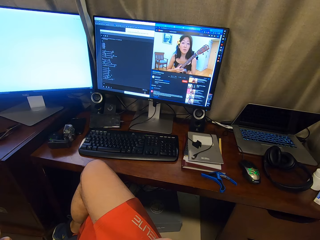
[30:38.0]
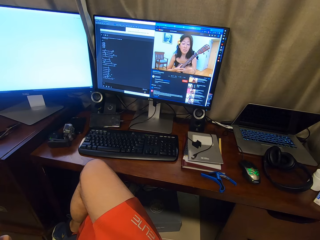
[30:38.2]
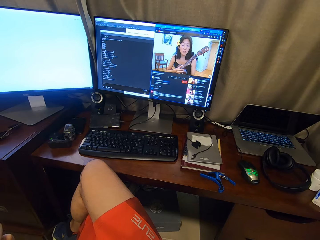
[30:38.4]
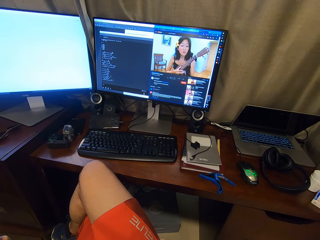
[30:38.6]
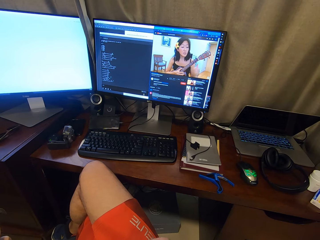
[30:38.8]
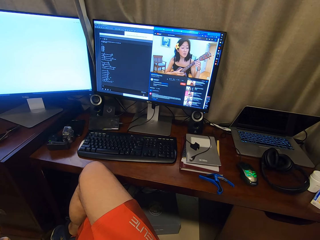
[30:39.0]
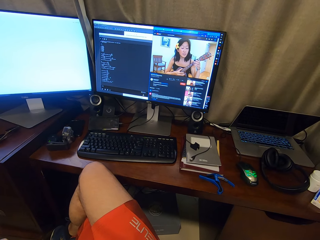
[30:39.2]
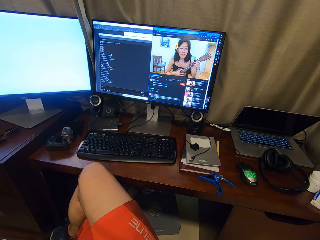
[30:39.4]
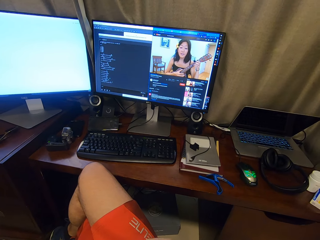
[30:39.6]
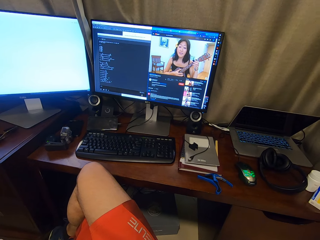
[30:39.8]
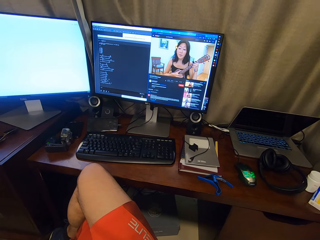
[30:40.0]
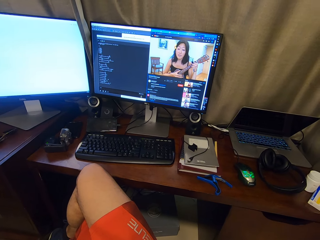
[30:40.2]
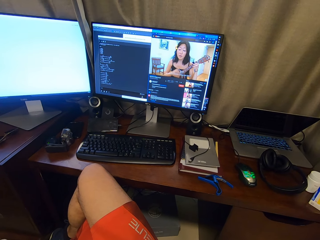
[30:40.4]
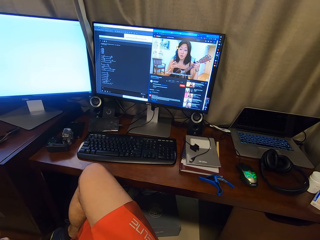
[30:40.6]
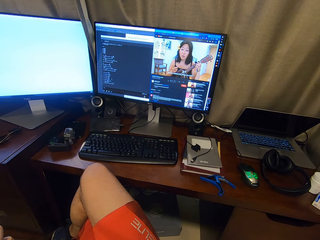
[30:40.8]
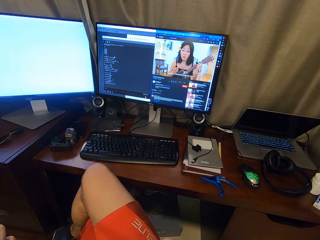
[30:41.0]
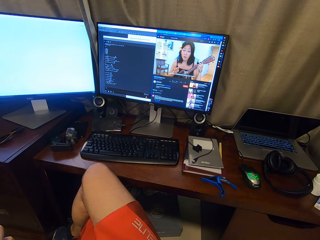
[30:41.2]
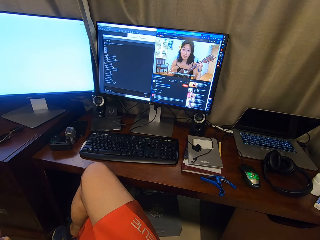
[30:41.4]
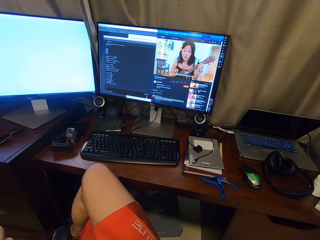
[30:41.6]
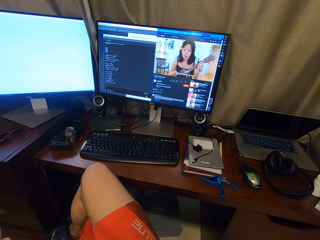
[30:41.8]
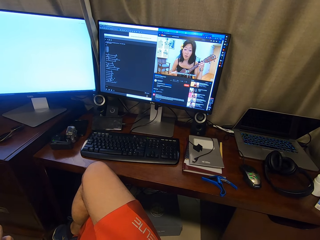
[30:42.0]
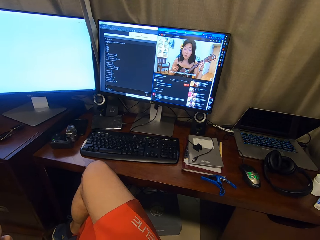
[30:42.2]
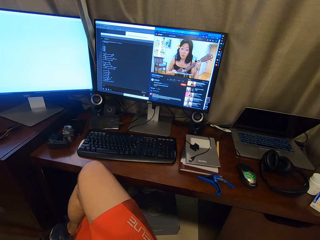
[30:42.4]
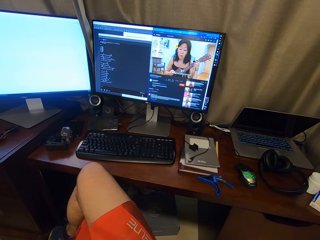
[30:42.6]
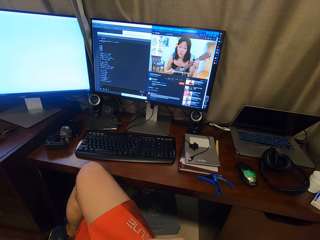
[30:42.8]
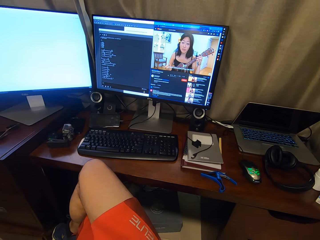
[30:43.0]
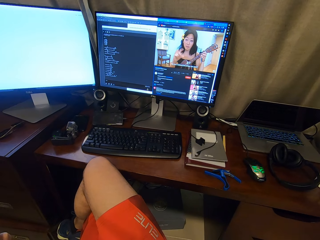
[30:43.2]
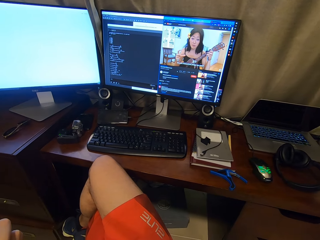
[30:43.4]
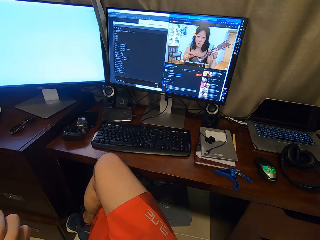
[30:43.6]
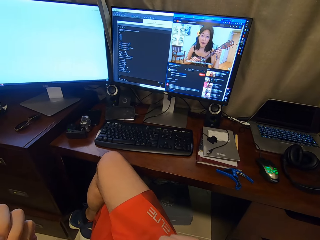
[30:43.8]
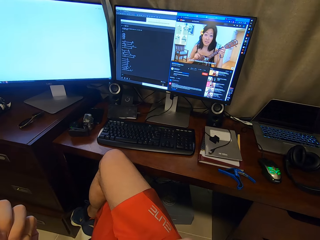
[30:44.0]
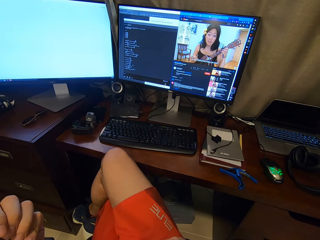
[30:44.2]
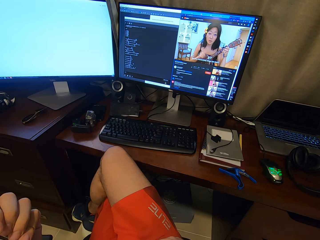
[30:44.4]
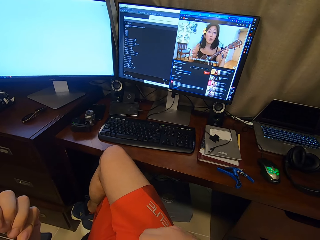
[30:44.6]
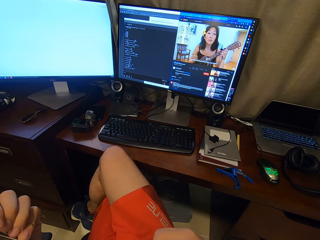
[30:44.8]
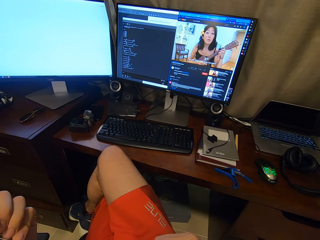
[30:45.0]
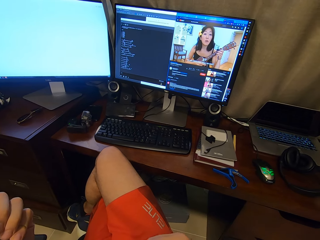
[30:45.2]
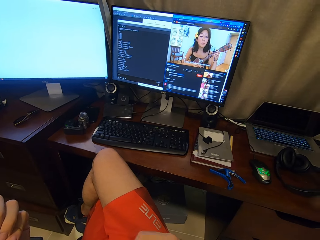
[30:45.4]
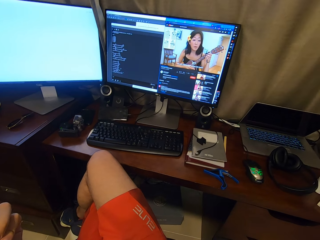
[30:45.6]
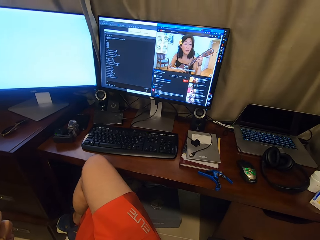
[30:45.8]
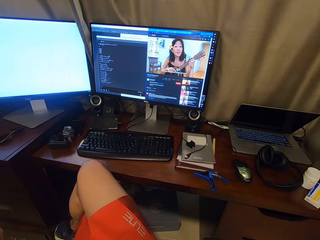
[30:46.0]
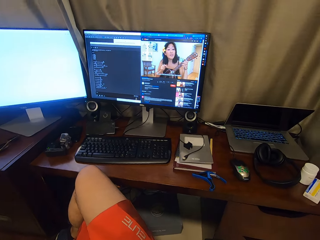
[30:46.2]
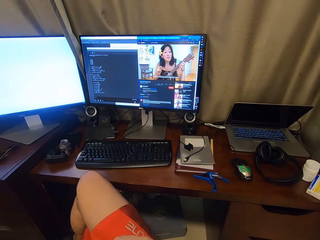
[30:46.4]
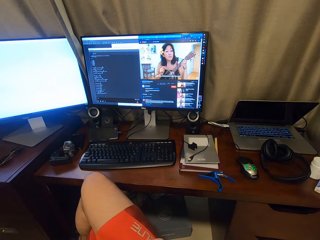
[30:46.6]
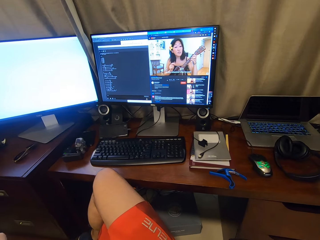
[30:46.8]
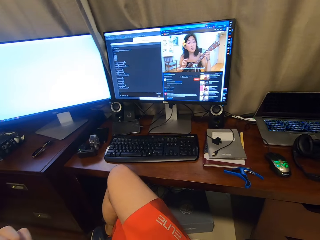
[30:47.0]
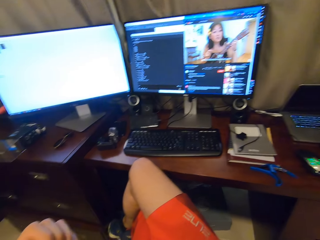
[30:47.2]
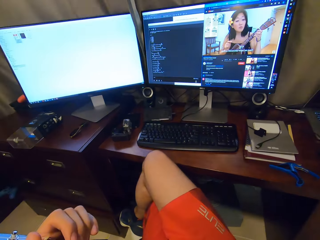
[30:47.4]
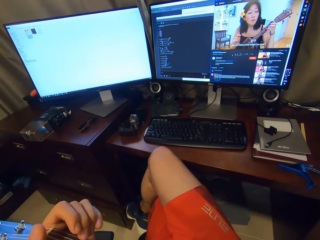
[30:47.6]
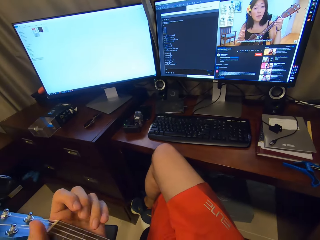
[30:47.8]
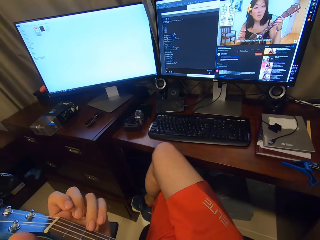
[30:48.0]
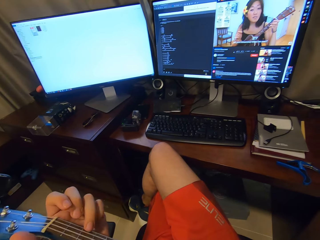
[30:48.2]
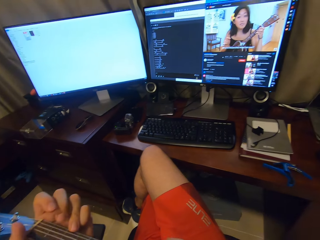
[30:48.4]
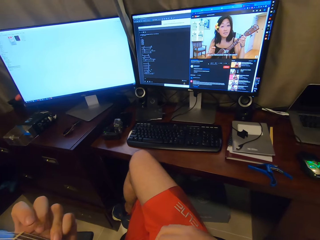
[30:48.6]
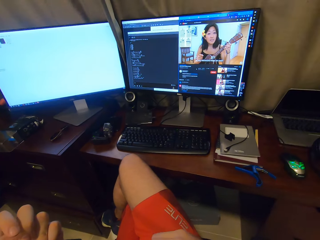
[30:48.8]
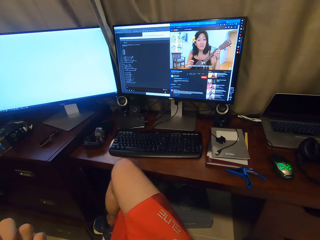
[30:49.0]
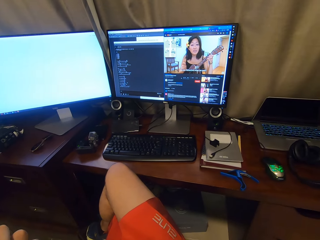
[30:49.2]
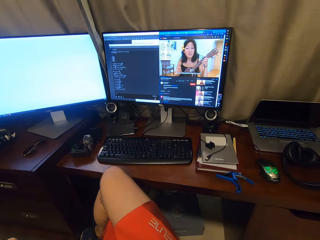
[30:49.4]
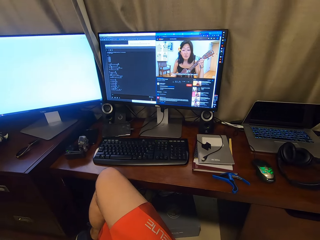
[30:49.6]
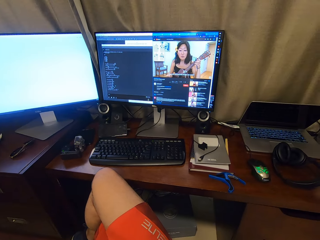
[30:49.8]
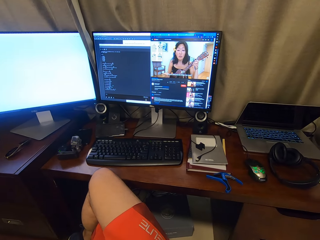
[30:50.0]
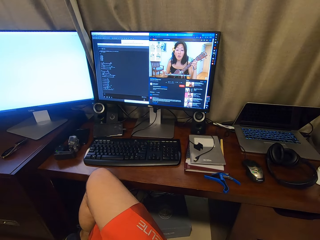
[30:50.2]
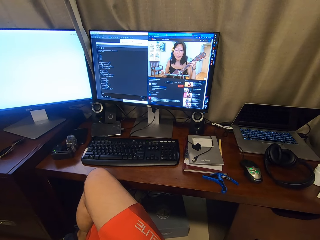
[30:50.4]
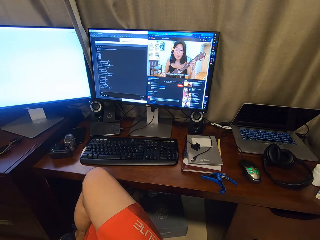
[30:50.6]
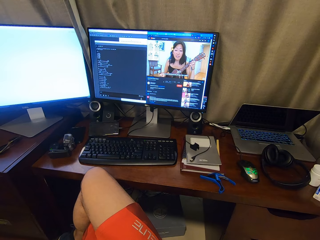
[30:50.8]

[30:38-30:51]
The camera wearer watches the monitor. They adjust the fingers on the guitar.

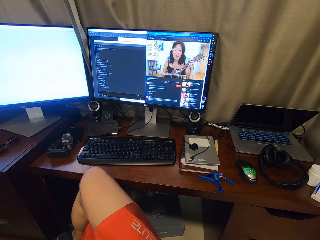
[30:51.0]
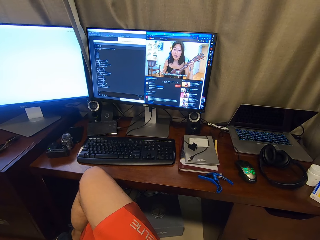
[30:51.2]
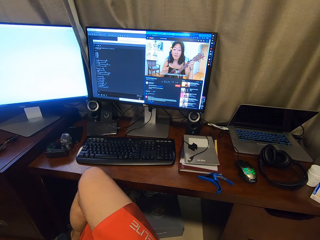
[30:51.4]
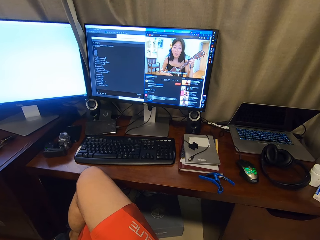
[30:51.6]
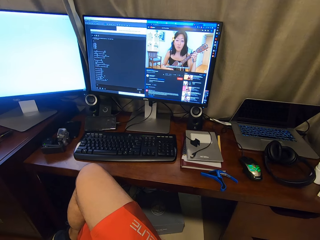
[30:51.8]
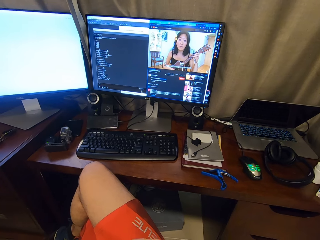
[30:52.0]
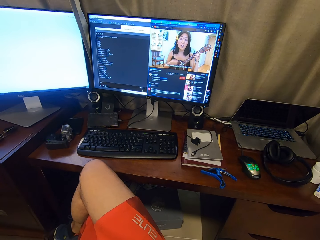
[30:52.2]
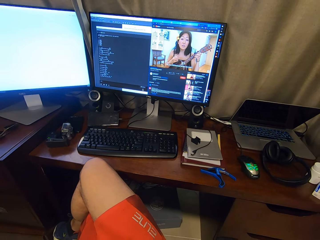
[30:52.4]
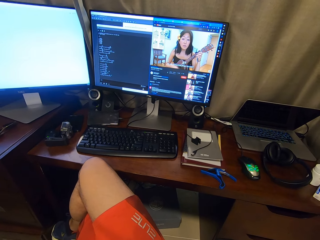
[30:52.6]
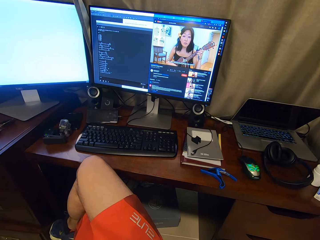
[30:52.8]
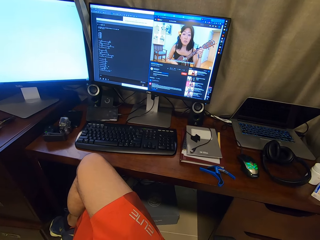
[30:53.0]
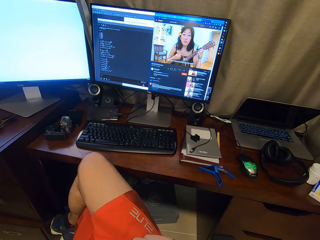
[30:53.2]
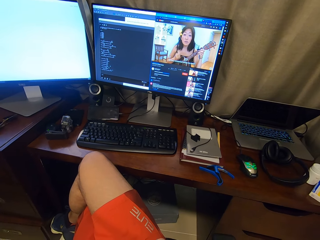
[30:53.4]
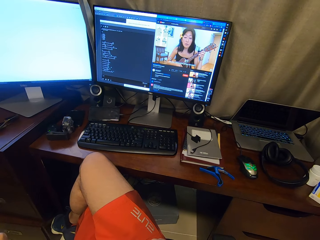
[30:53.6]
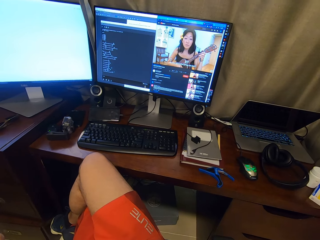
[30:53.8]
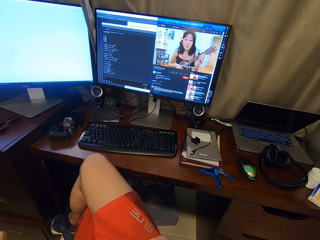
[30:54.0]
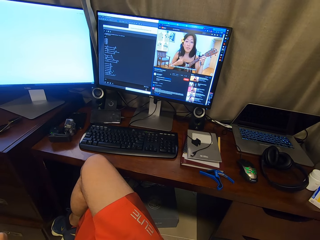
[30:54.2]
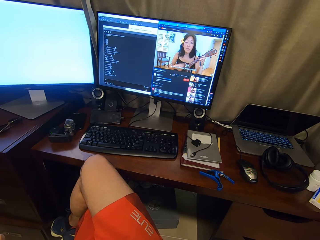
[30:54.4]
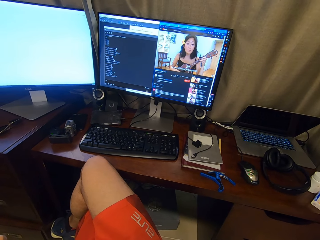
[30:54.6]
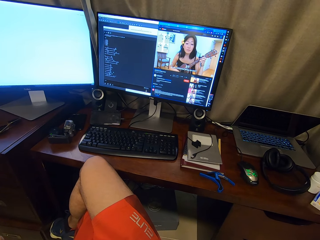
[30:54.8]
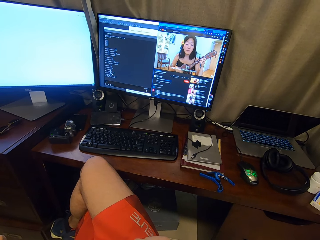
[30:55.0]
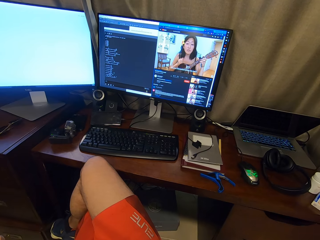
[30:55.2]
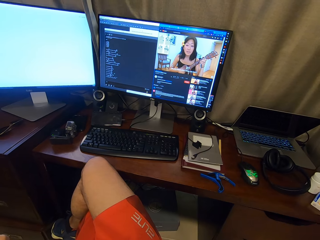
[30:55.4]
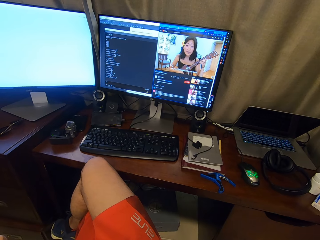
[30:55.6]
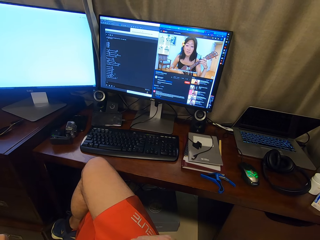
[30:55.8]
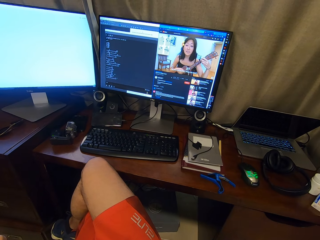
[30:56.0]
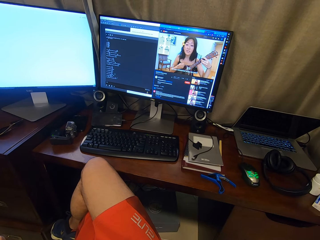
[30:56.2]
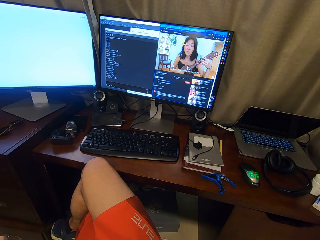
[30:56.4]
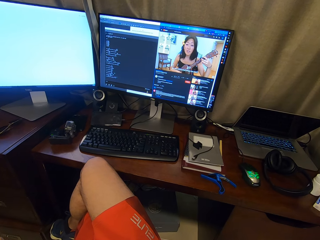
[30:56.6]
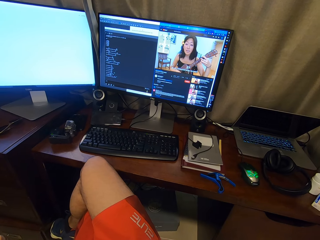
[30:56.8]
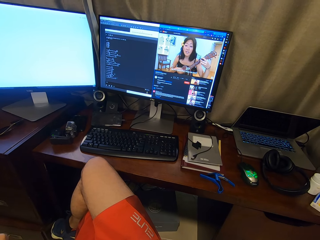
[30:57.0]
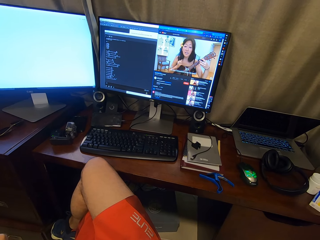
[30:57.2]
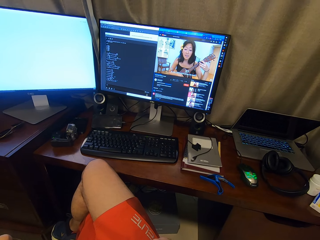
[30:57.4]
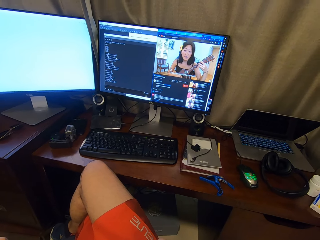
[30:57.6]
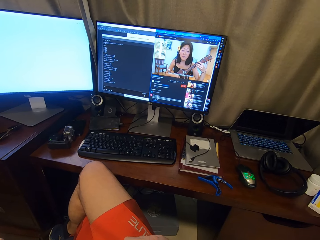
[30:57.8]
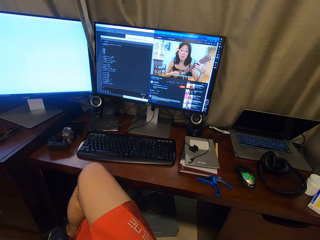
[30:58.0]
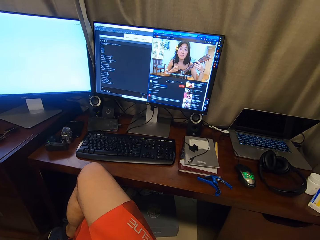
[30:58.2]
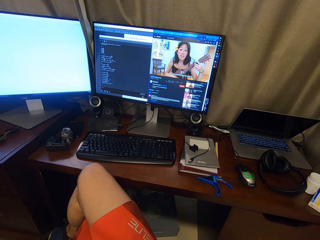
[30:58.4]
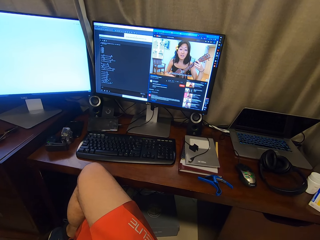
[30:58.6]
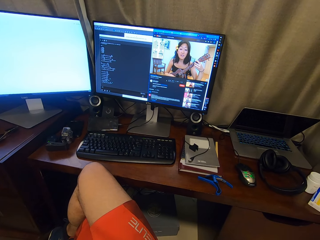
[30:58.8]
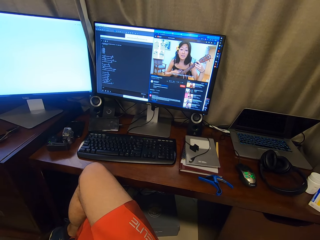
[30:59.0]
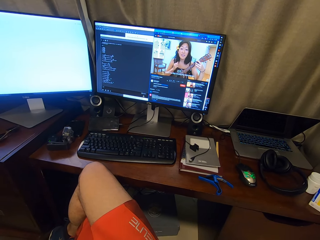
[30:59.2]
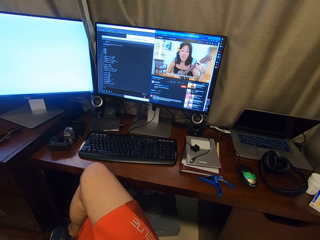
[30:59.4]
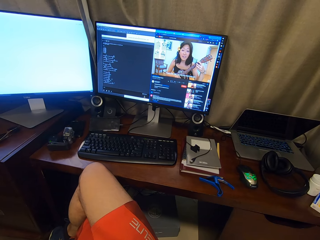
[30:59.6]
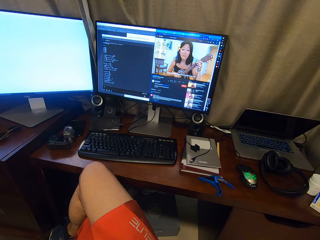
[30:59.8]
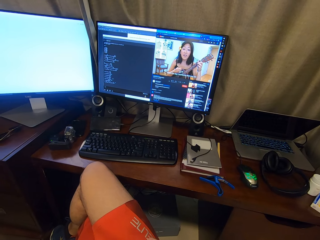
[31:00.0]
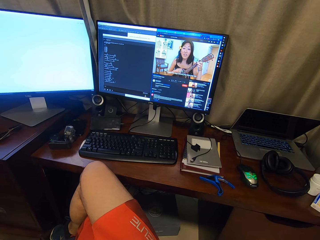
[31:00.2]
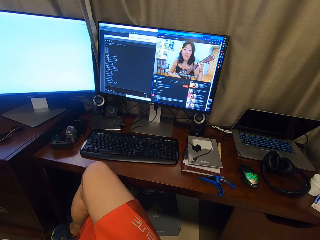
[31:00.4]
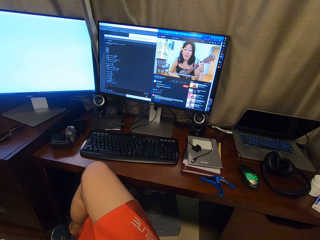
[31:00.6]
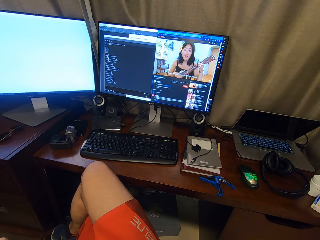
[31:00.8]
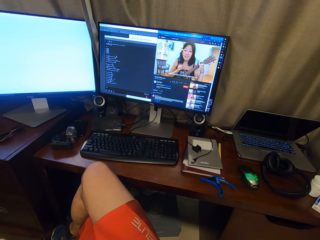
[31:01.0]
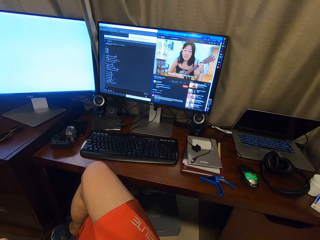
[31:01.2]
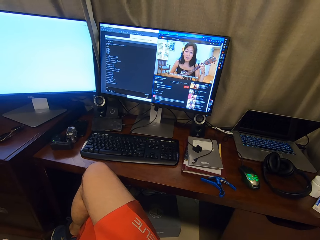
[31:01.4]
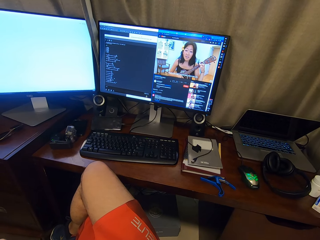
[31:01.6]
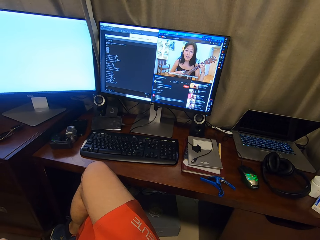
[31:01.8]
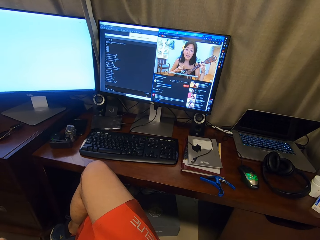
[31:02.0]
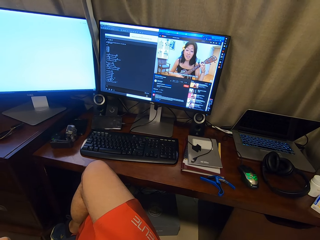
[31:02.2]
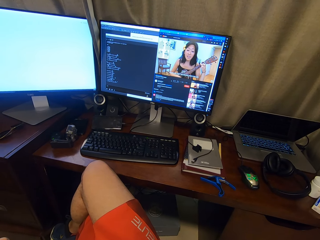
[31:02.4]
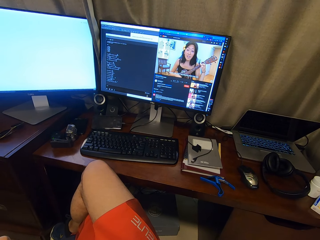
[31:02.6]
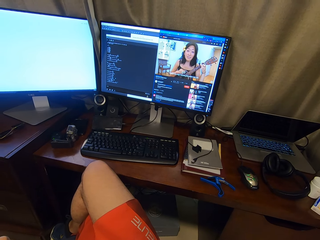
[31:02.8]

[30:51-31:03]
The camera wearer plays the guitar.
